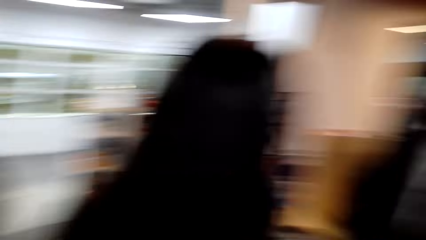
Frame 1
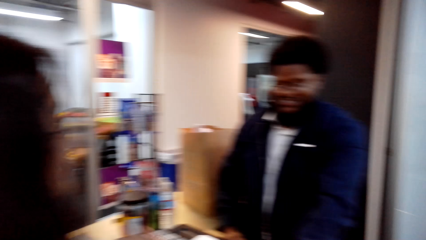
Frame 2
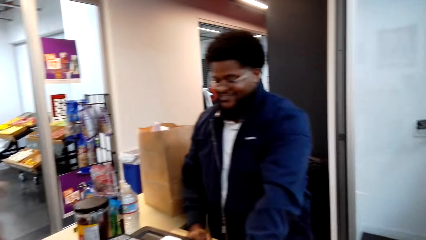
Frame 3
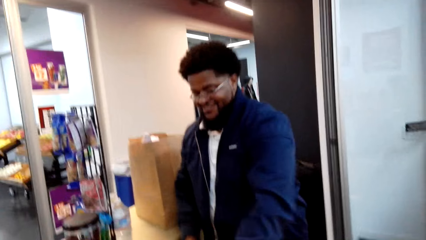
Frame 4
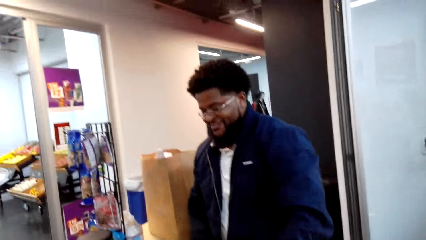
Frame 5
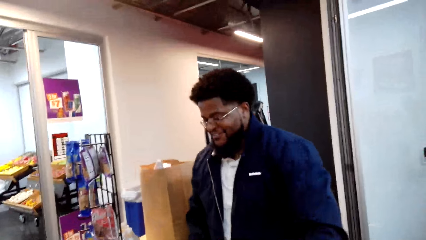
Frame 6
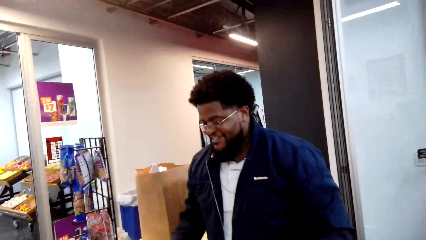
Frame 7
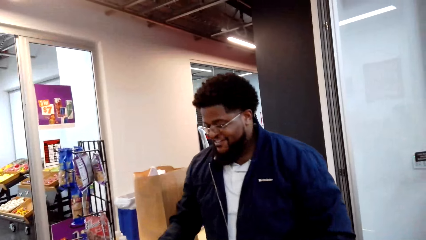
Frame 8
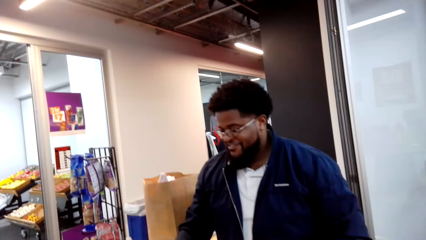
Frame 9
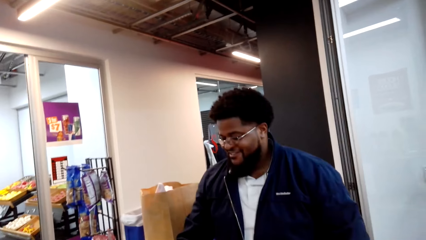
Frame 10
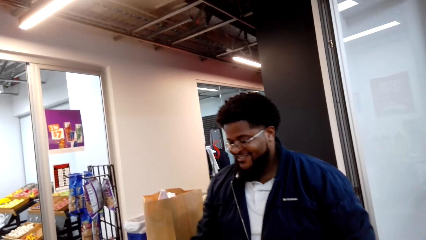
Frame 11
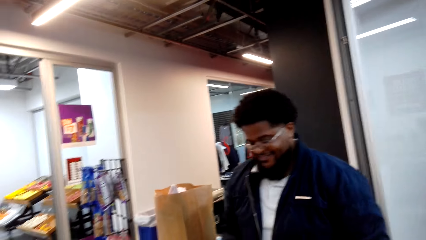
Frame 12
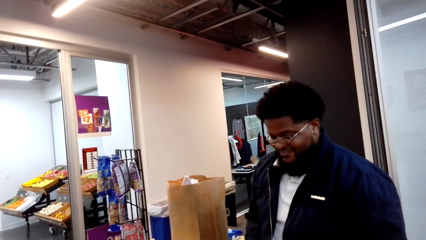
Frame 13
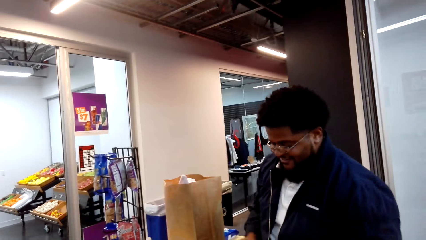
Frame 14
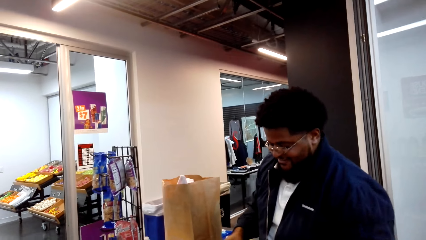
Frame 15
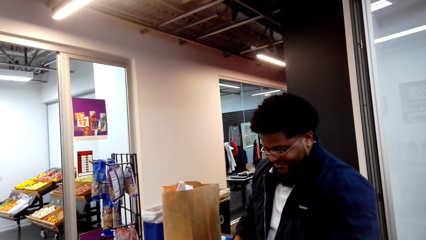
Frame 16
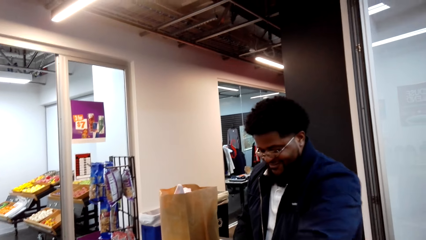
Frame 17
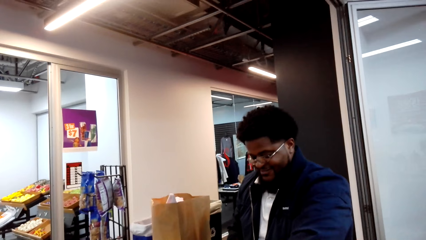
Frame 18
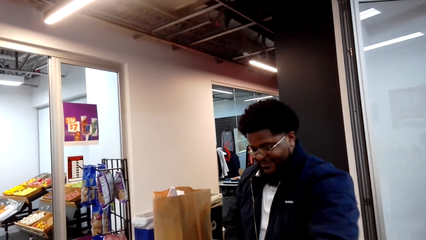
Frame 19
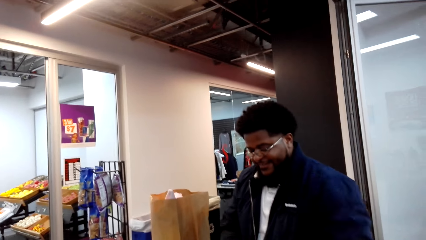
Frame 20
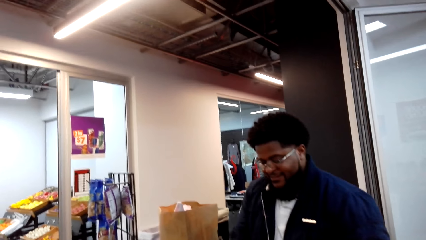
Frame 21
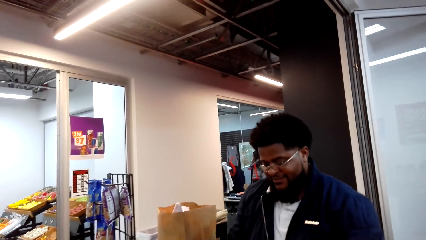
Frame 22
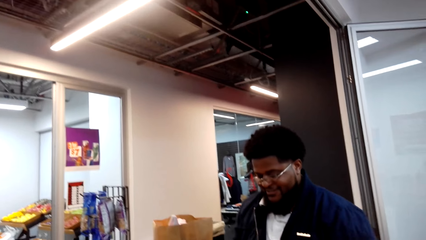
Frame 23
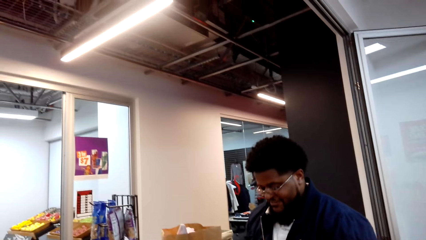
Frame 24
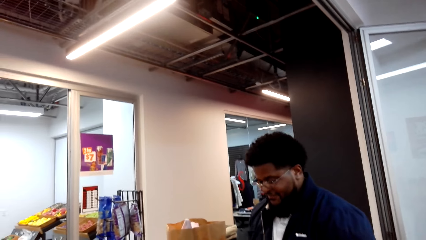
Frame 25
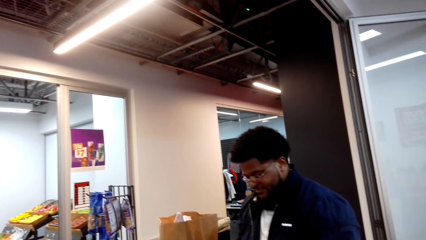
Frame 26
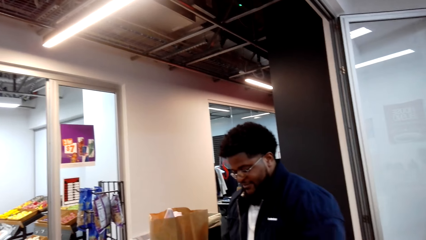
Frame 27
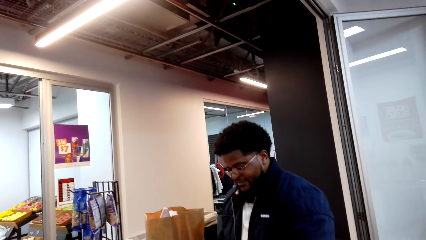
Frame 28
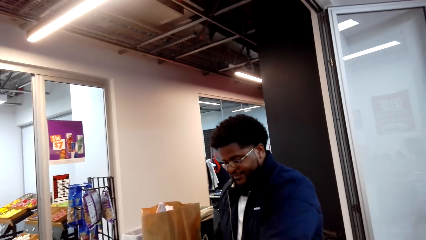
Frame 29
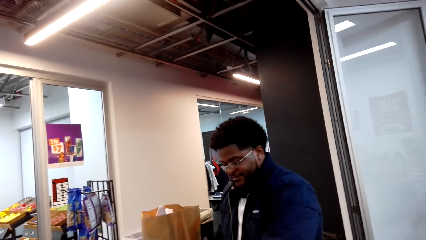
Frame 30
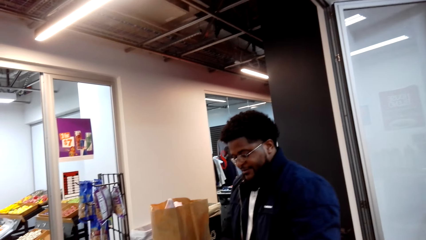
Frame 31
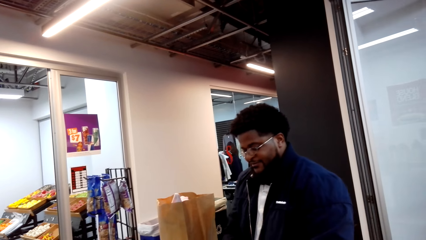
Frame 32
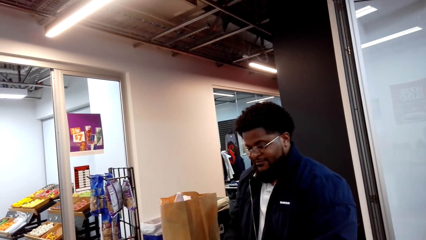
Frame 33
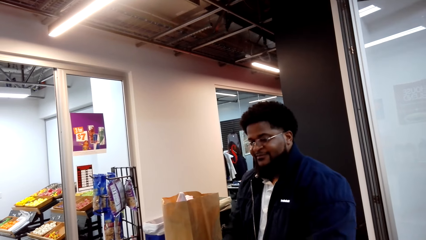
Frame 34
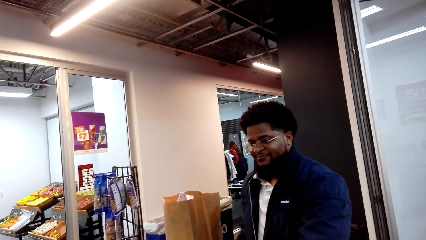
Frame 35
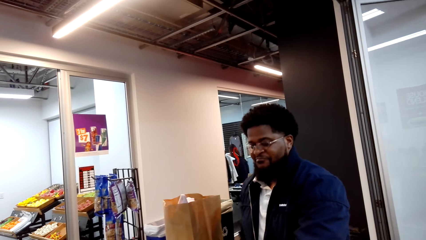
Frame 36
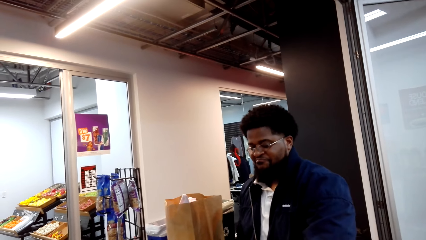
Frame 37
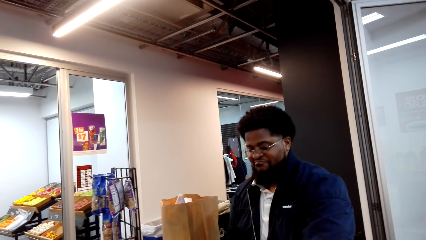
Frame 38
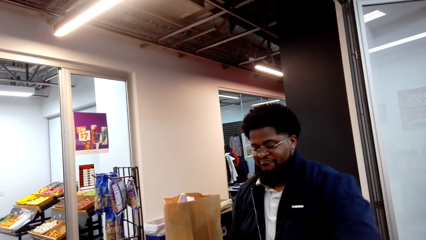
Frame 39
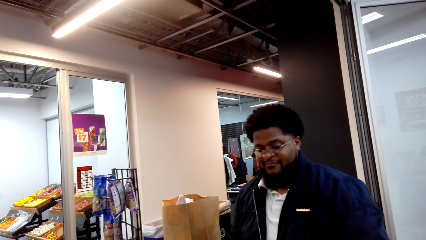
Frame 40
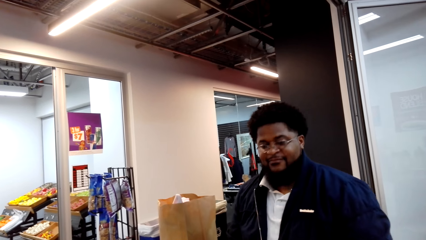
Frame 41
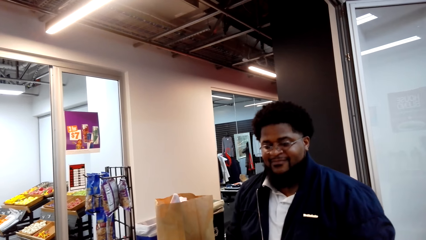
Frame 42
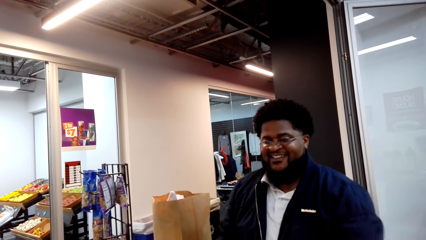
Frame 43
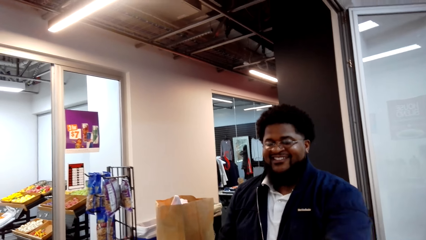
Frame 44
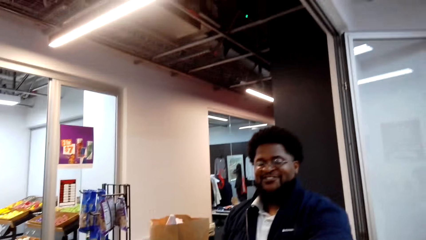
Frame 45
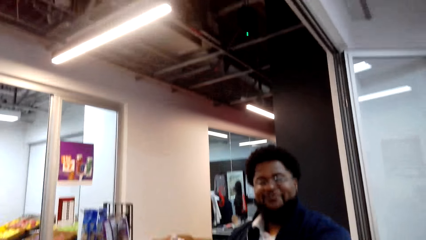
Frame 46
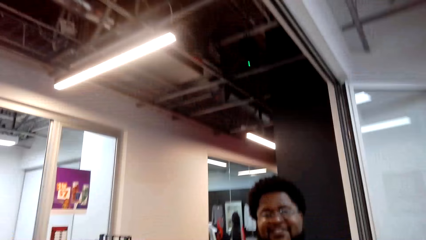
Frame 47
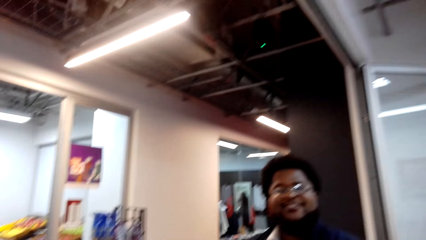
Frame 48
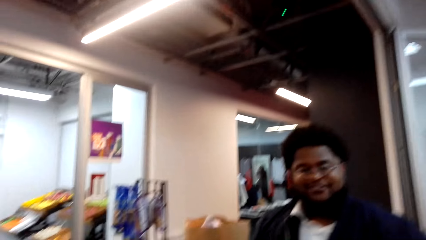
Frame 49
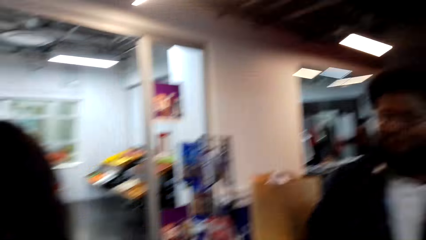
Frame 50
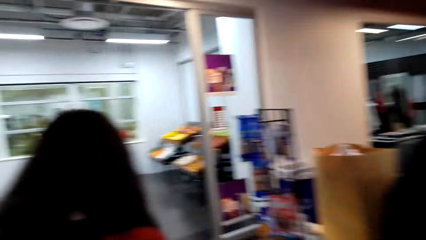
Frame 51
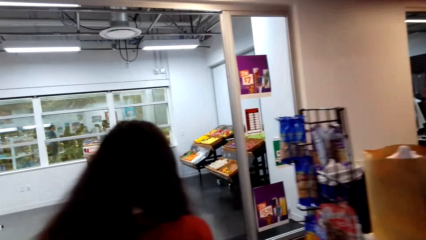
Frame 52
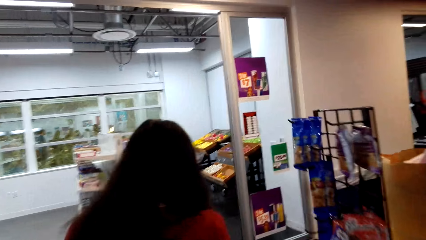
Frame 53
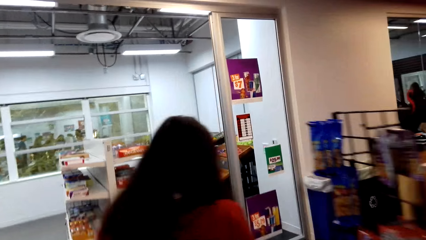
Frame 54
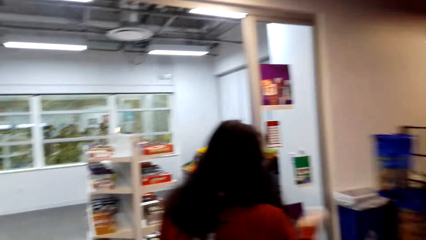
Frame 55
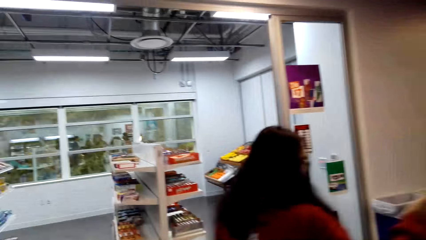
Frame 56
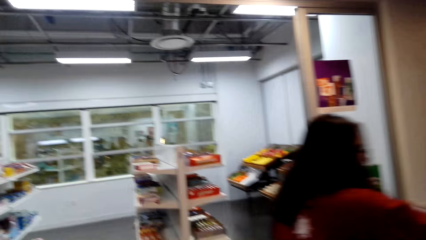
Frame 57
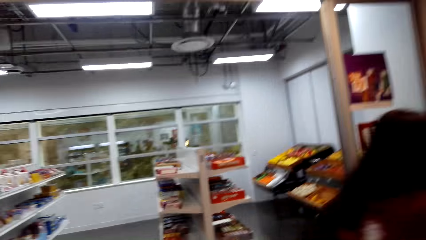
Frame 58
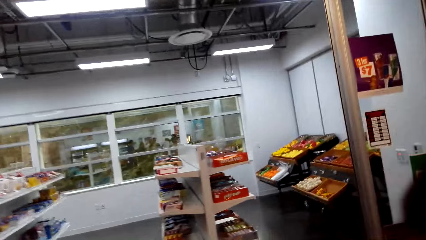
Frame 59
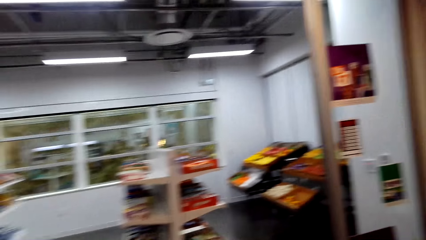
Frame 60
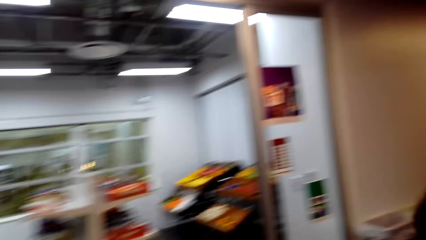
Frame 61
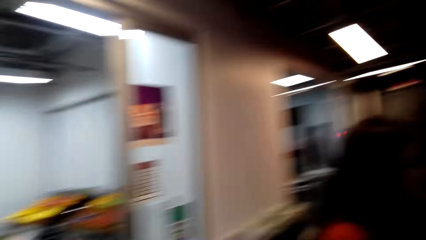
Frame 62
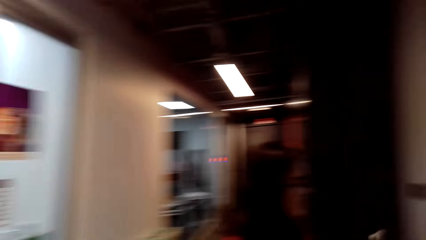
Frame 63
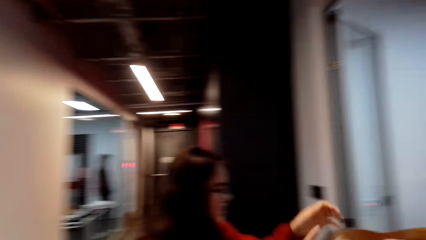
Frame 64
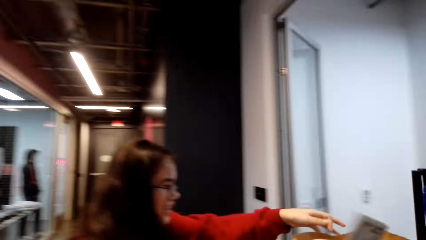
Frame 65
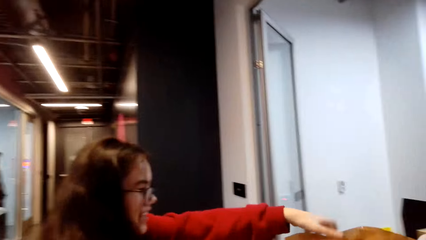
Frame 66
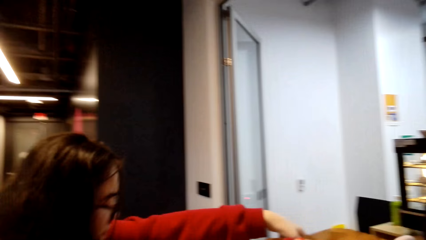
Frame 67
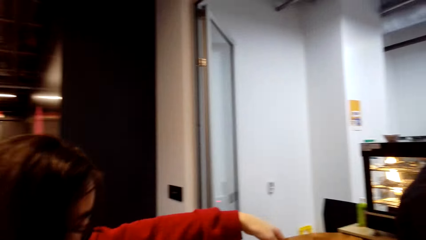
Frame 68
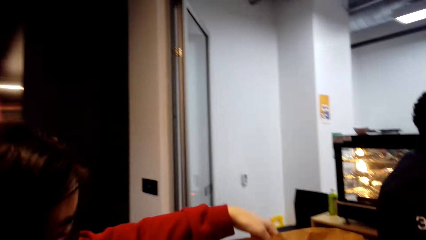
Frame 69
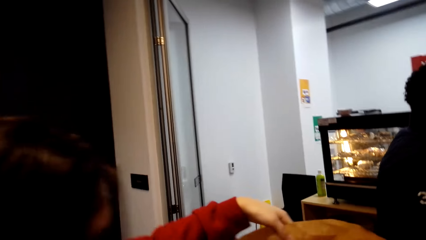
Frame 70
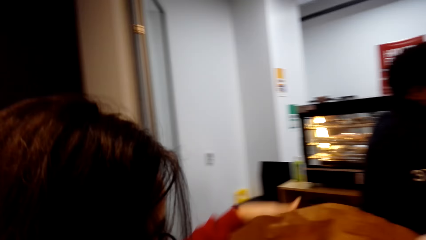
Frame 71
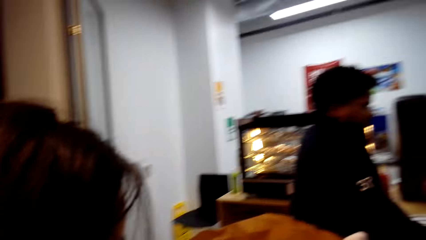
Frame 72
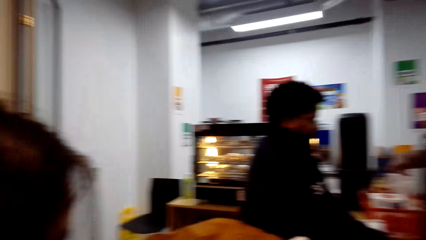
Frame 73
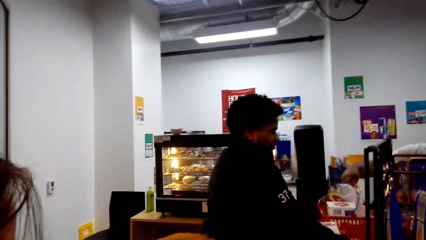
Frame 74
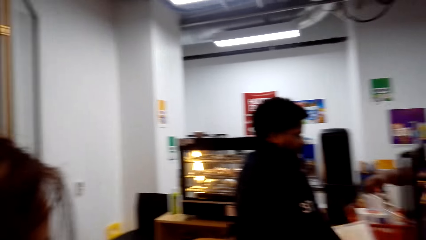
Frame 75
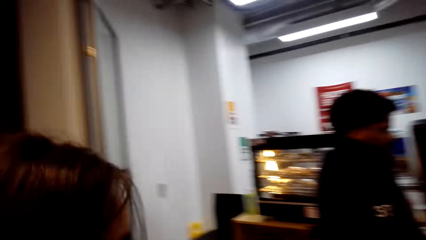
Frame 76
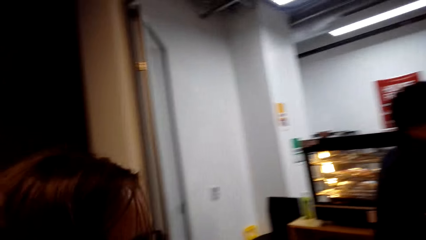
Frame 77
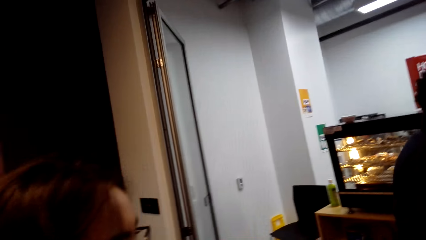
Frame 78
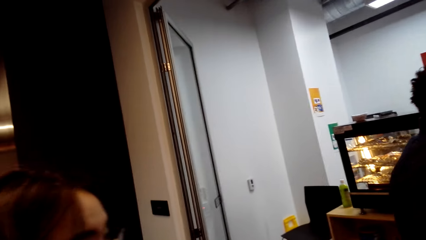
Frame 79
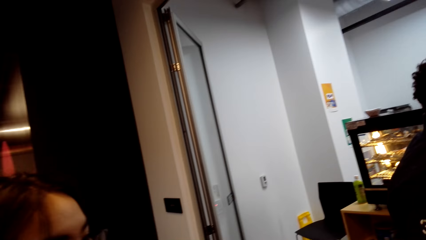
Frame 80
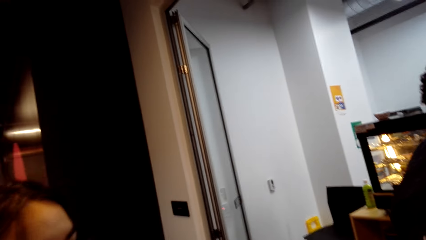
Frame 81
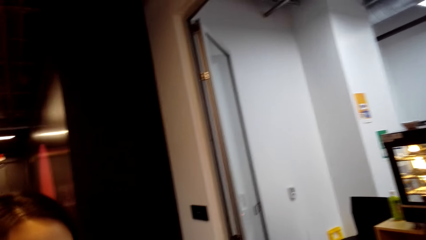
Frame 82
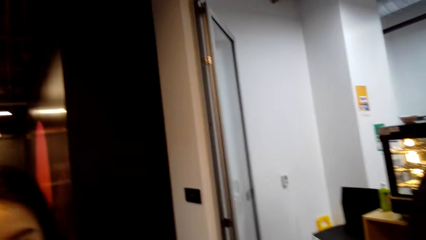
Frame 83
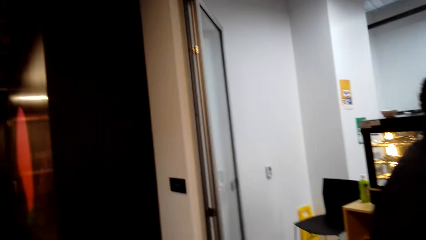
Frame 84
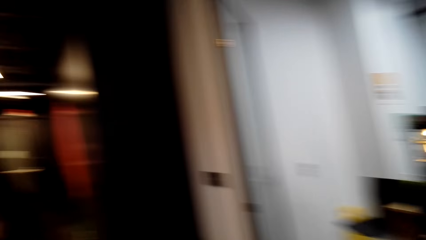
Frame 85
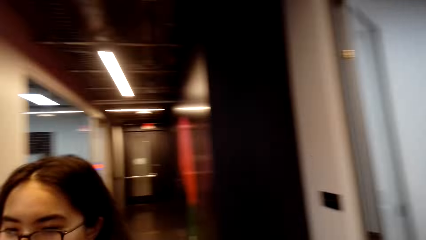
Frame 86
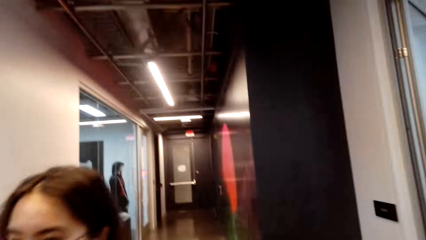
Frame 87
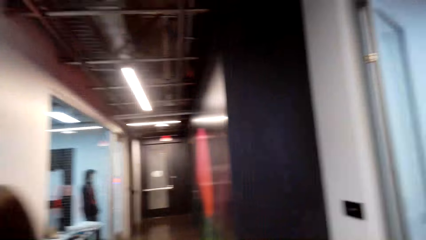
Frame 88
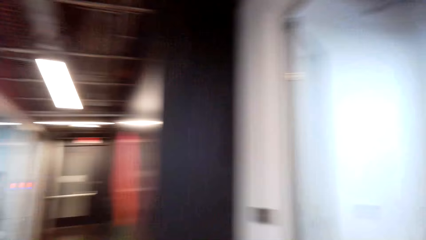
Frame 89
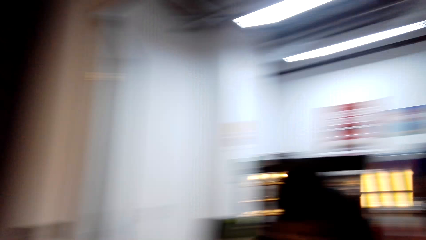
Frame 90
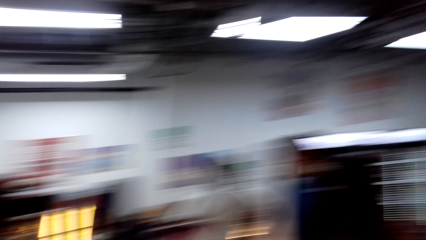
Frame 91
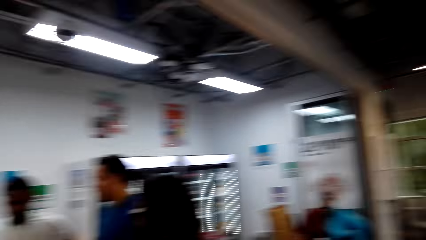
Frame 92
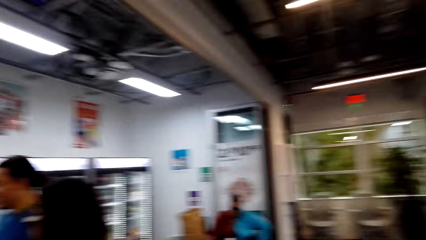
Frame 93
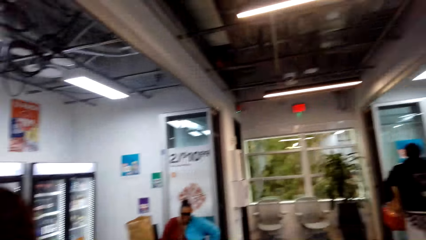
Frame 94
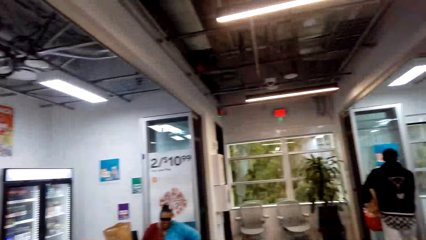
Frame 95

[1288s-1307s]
The camera wearer looks at a person. They interact with another person. The first person interacts with the camera wearer. The other person walks around. The camera wearer walks around. They look around the supermarket. The other person takes the shopping bag. The camera wearer interacts with the other person.
